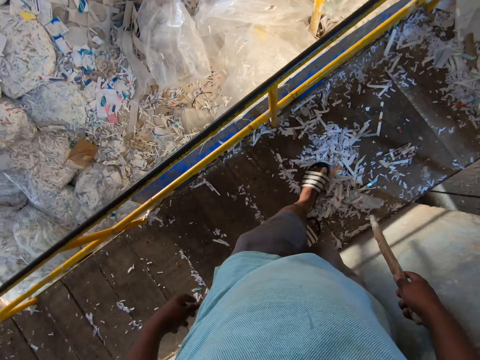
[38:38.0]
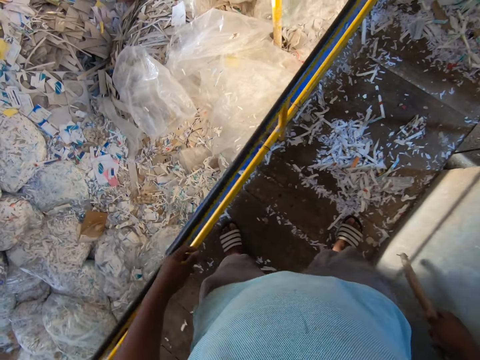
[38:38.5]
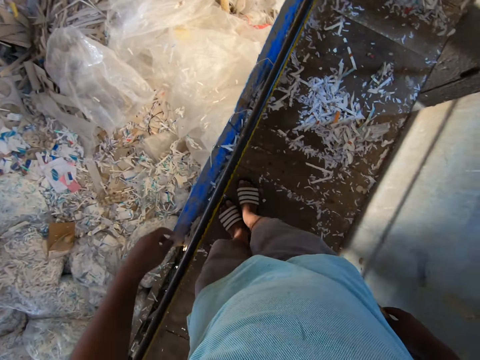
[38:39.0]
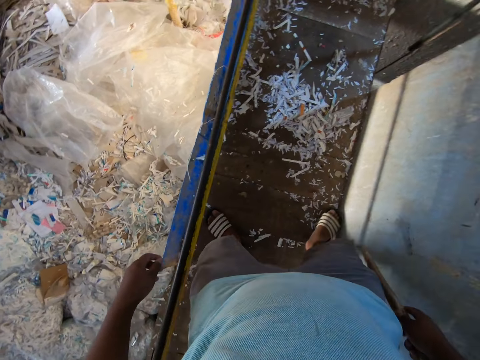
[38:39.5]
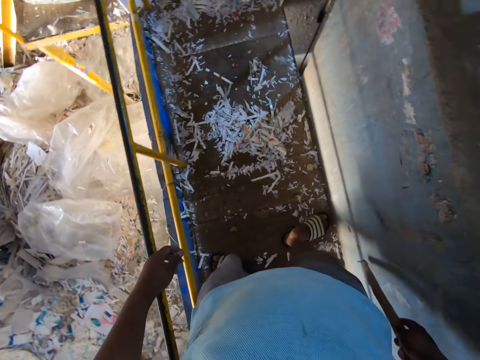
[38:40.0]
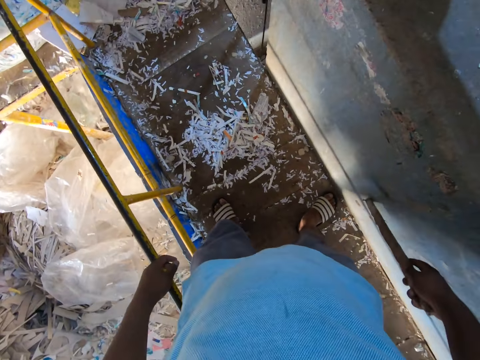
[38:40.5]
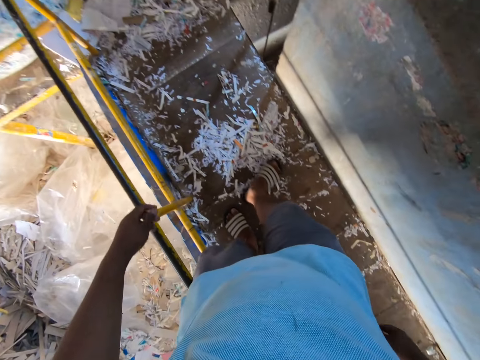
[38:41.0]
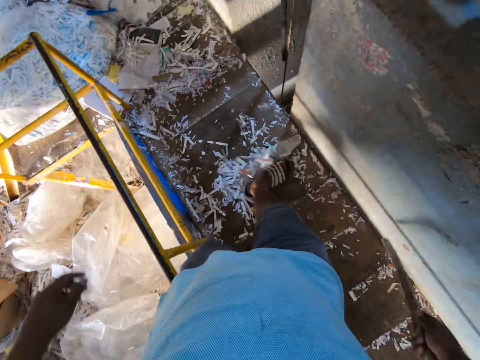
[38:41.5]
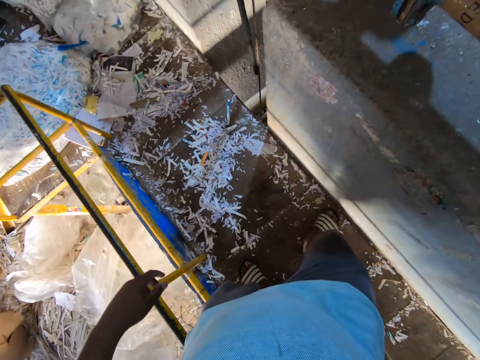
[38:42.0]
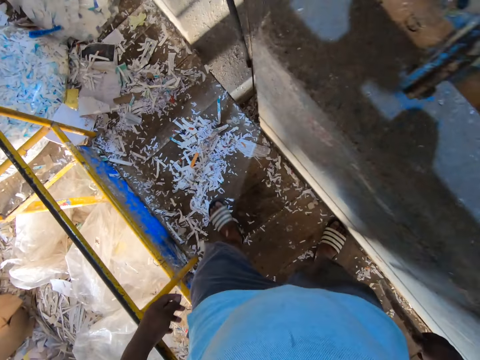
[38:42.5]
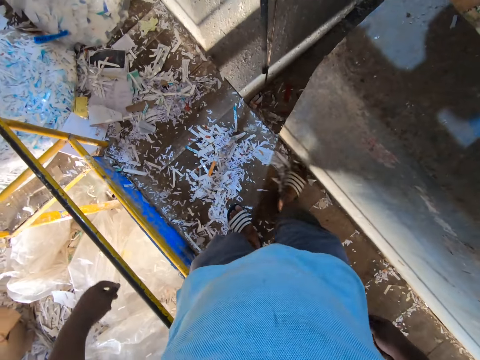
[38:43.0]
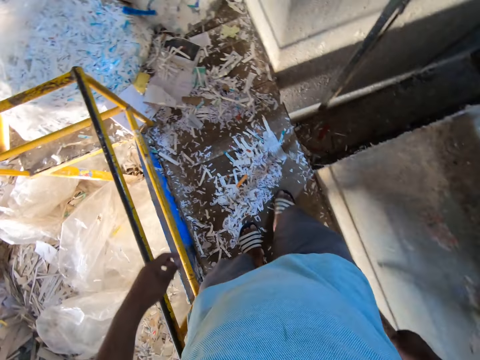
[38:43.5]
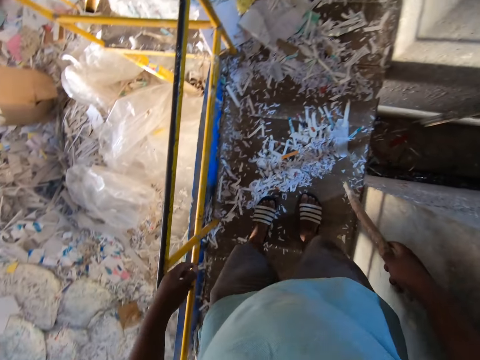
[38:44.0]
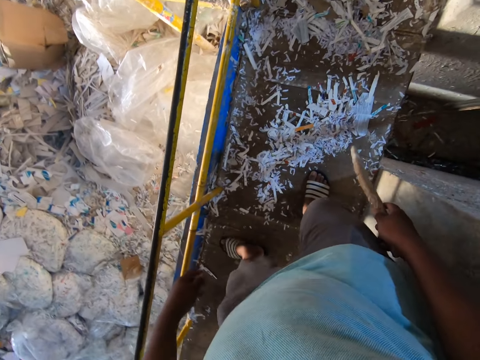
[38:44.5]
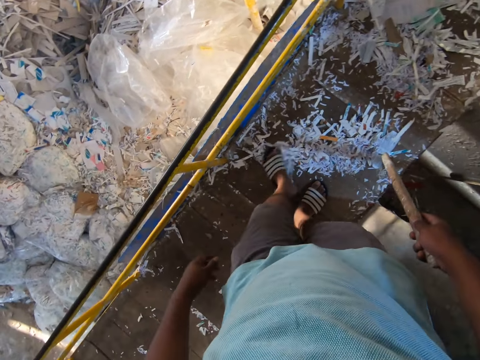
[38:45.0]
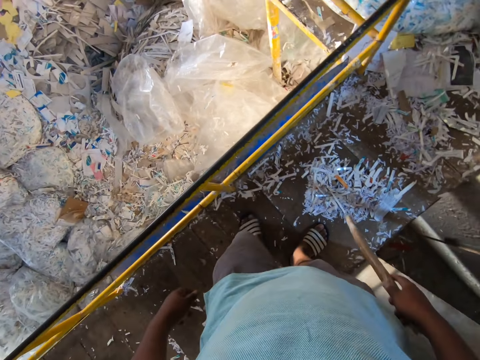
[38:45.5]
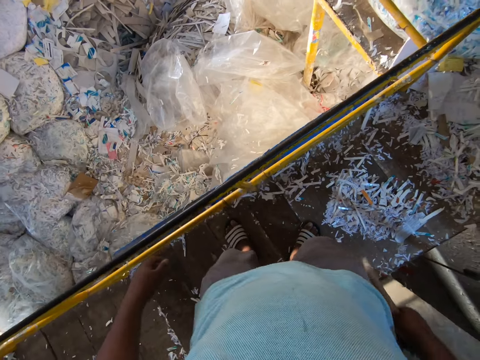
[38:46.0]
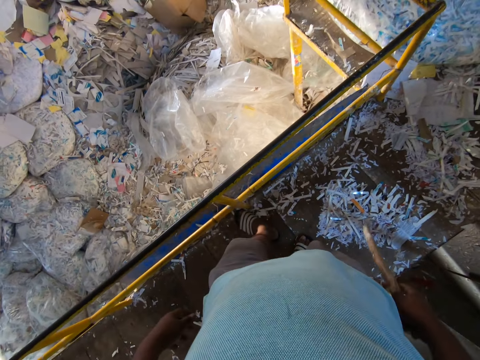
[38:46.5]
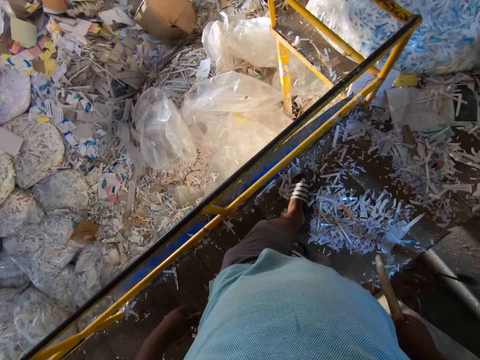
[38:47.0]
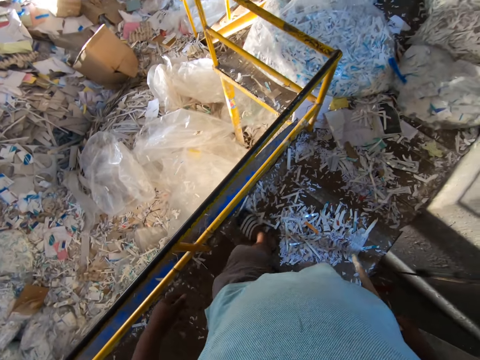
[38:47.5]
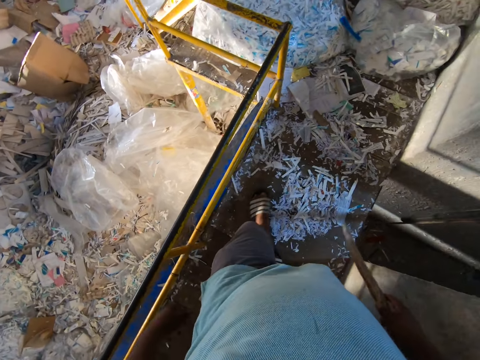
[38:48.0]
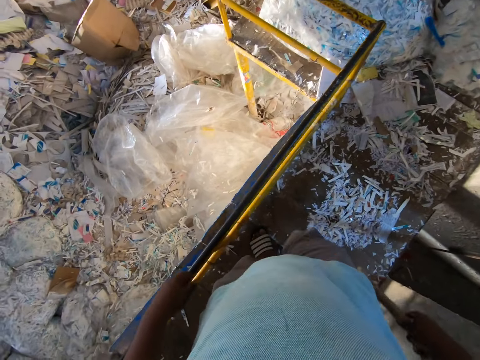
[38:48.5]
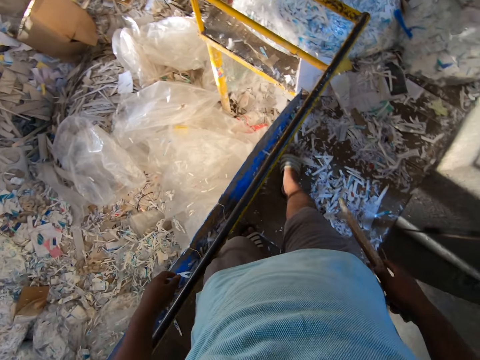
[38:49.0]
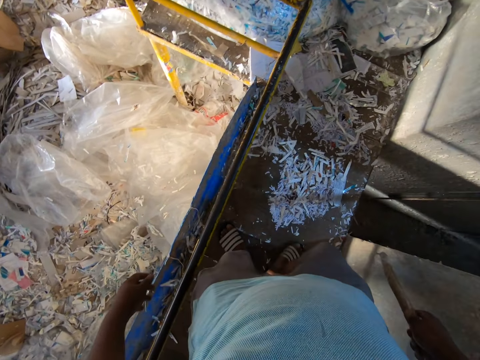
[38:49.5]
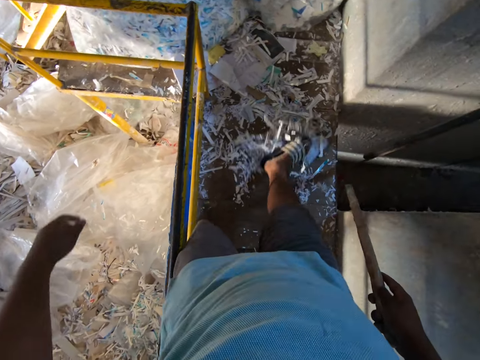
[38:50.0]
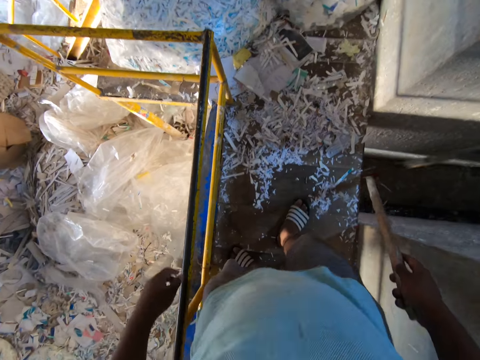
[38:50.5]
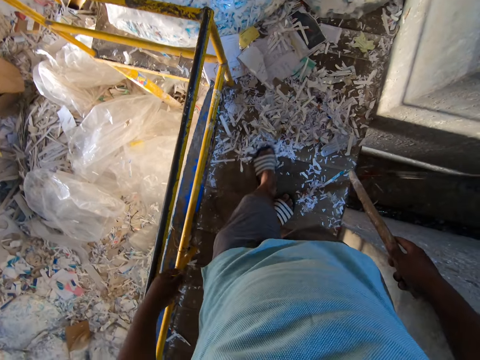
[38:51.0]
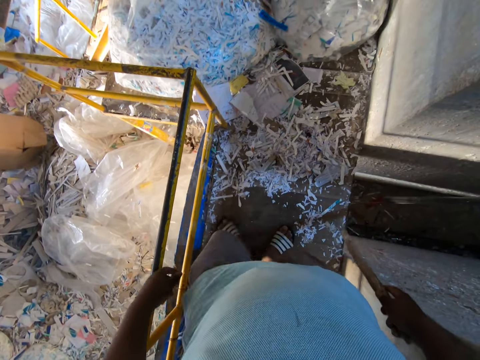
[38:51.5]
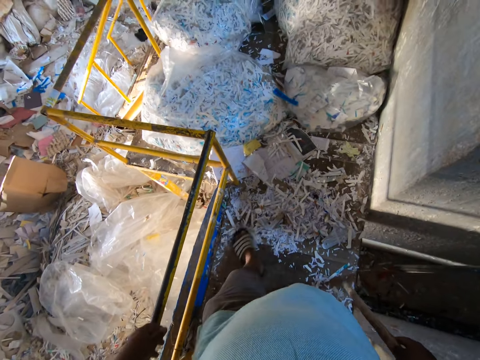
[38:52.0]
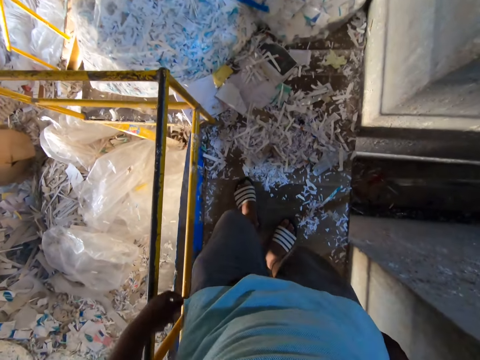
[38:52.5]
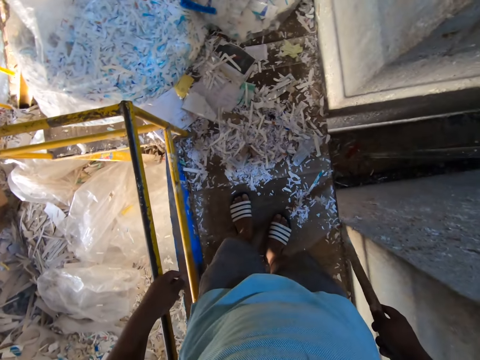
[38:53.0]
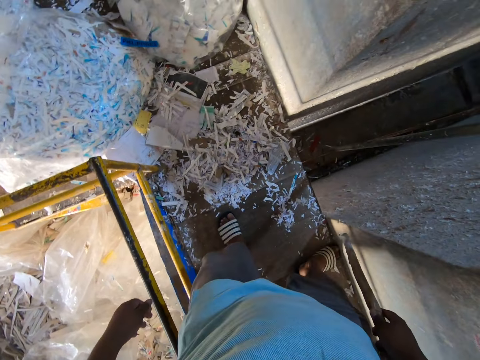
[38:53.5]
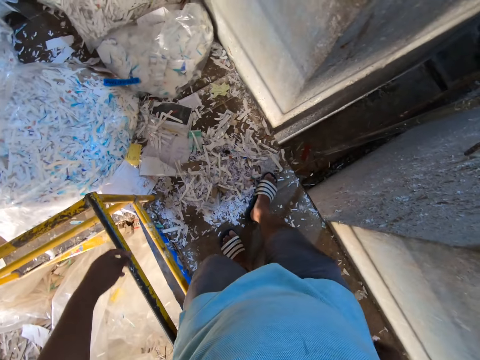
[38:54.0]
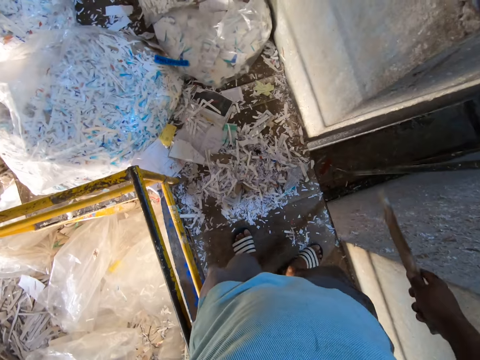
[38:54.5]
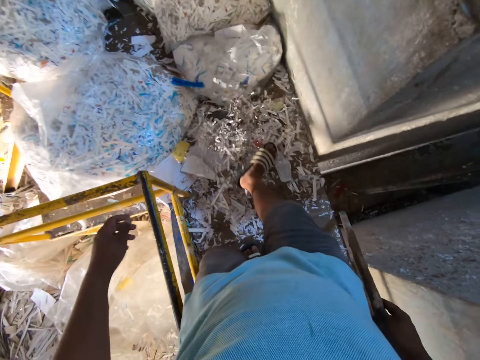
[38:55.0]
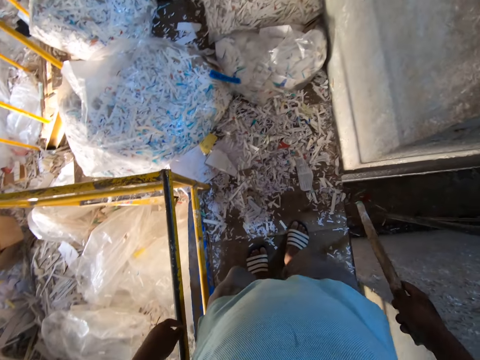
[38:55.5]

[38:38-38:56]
The camera wearer moves the debris on the ground with his left leg. He moves the debris on the ground with his right leg. He moves the debris on the ground with his left leg. He moves the debris on the ground with his right leg. He moves the debris on the ground with his left leg. He sneezes. He moves the debris on the ground with his right leg.

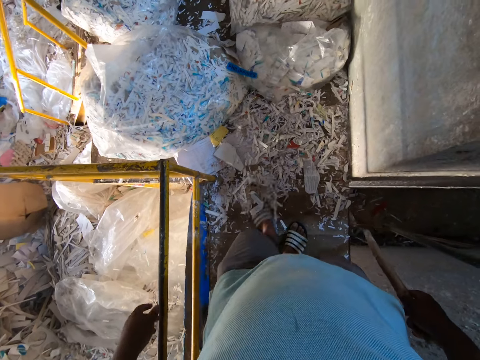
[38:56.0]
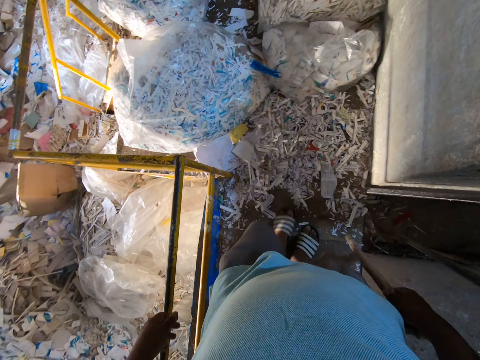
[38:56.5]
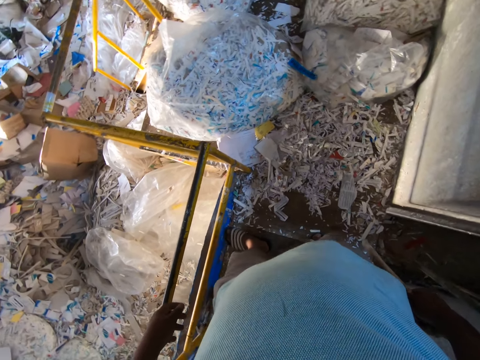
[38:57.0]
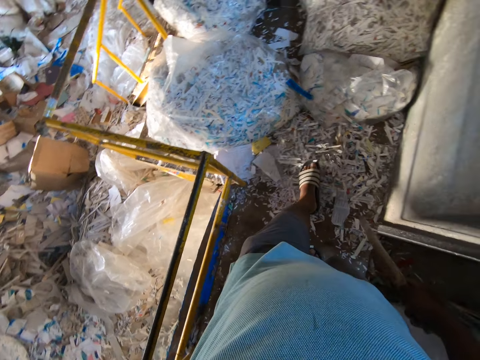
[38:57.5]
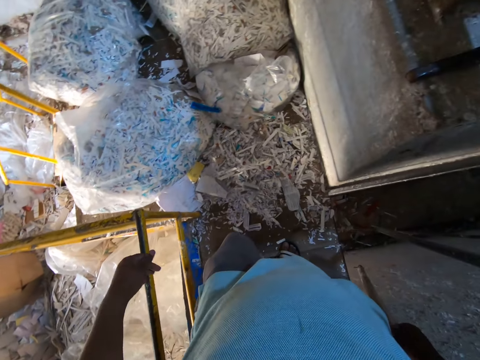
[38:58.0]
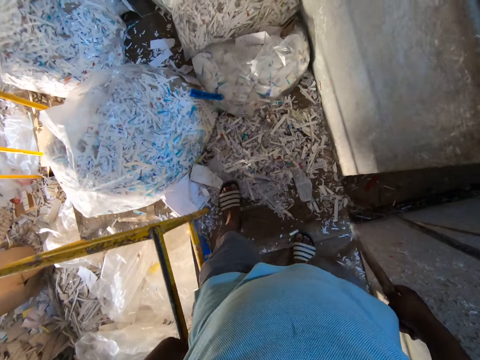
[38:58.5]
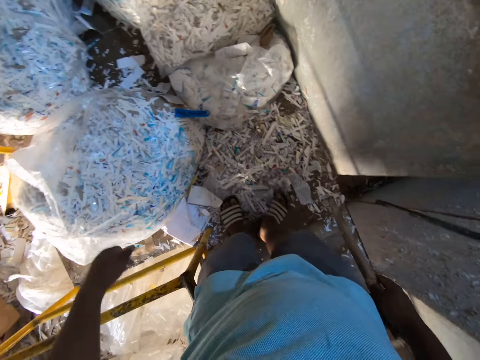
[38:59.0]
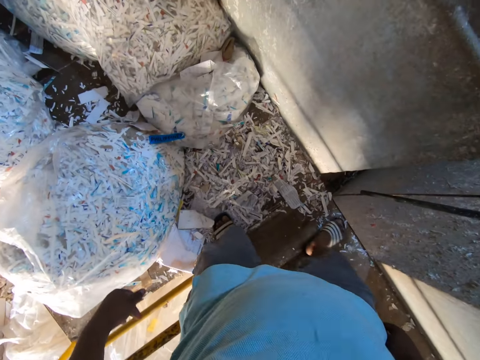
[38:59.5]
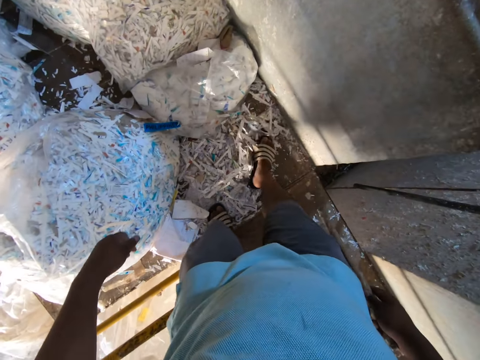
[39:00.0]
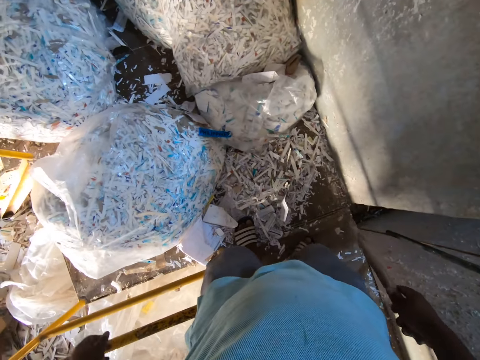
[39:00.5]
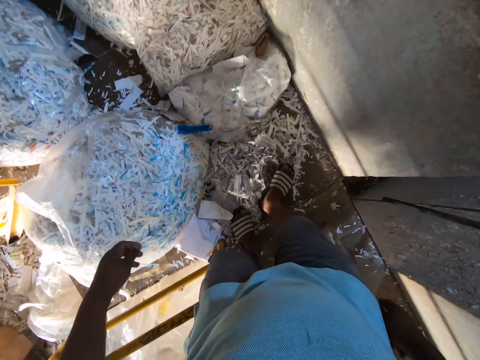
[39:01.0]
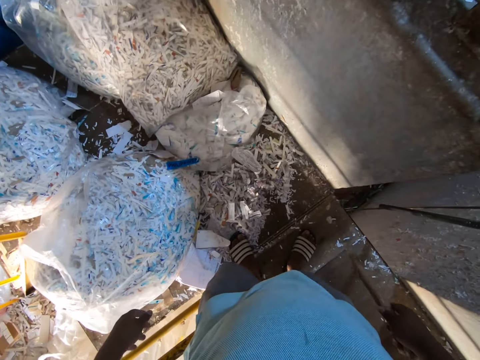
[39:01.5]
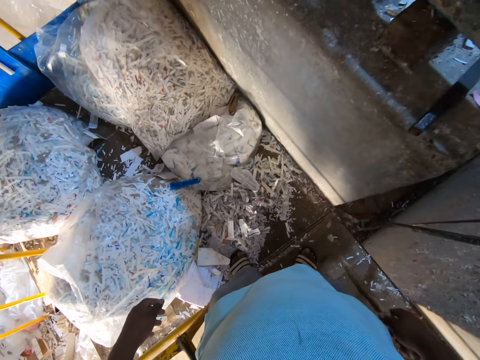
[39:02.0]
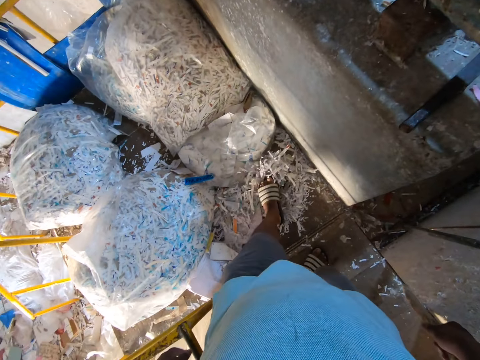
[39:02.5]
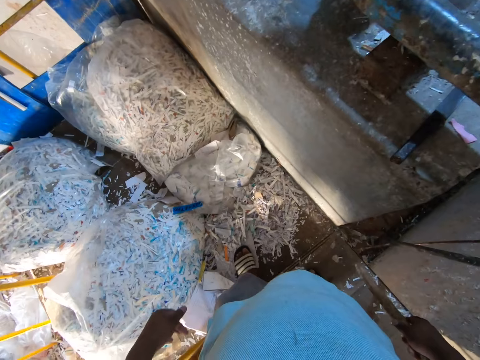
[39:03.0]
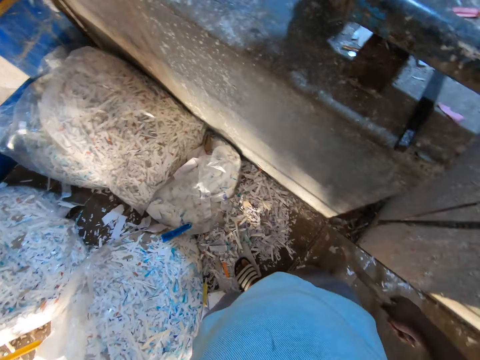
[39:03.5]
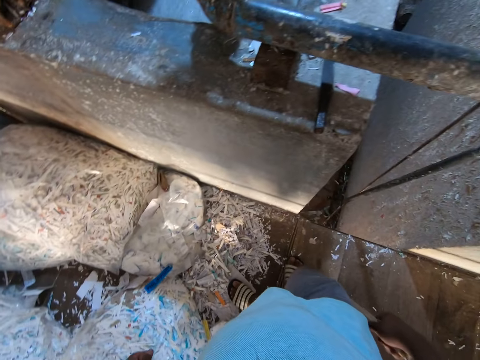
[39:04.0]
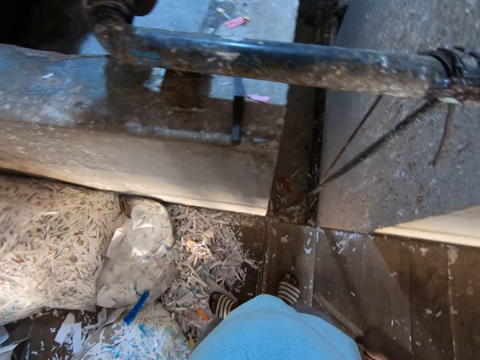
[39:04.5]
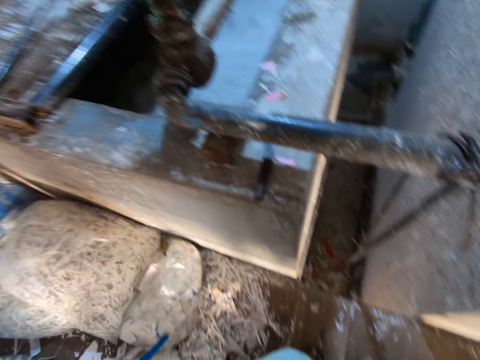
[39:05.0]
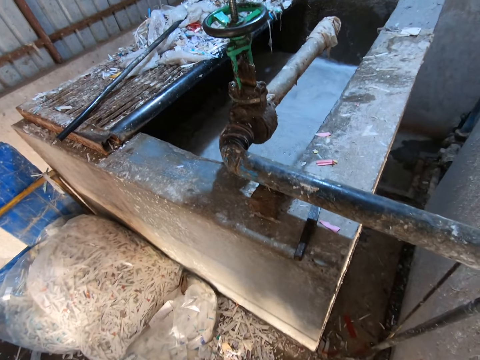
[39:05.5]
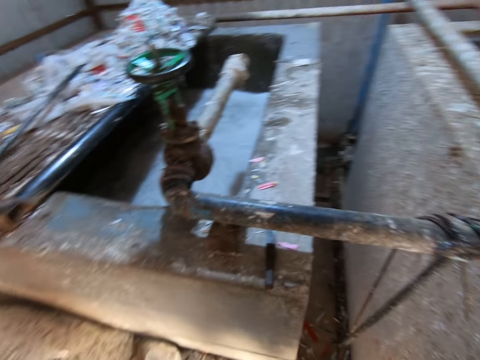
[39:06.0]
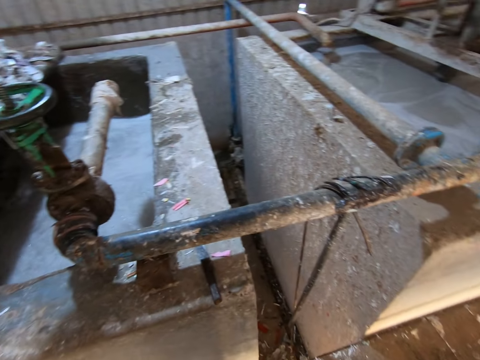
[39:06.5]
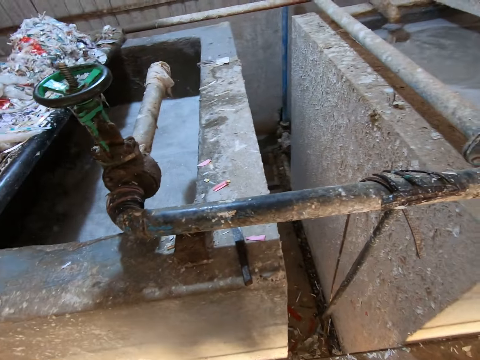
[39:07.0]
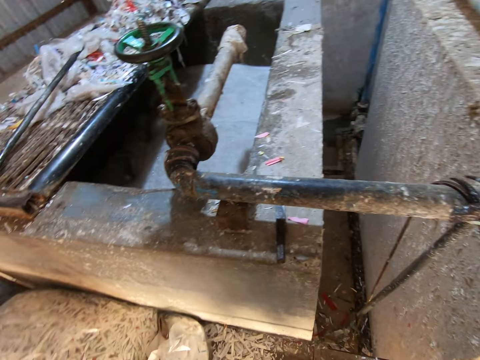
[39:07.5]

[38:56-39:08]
The camera wearer moves the debris on the ground with his left leg. He moves the debris on the ground with his right leg. He moves the debris on the ground with his left leg.
